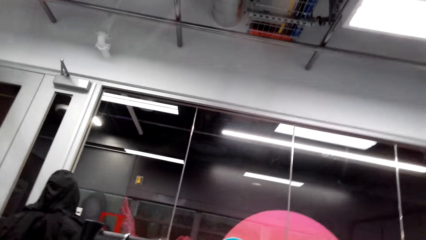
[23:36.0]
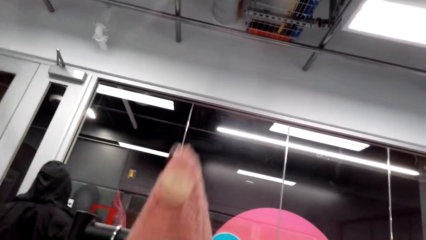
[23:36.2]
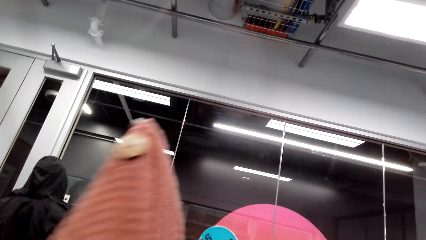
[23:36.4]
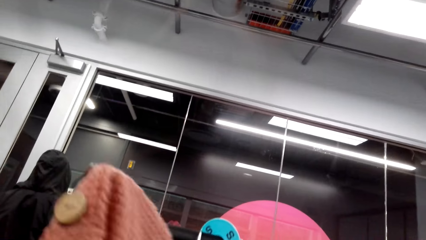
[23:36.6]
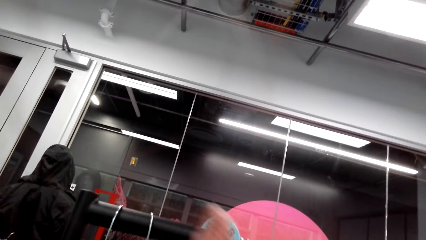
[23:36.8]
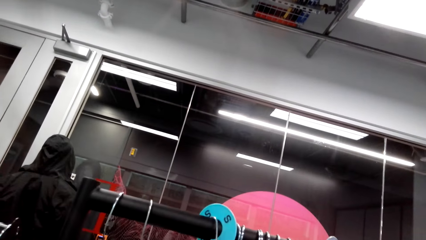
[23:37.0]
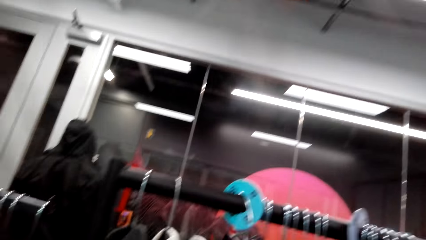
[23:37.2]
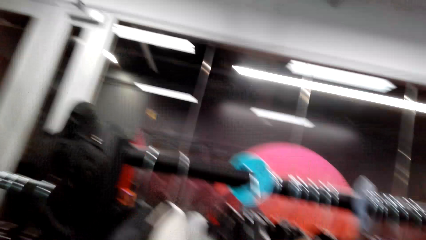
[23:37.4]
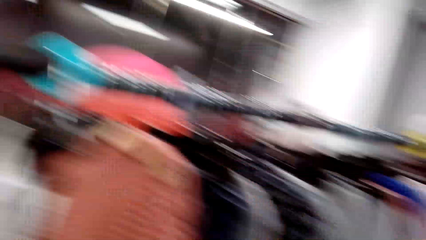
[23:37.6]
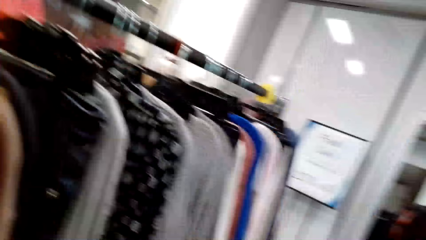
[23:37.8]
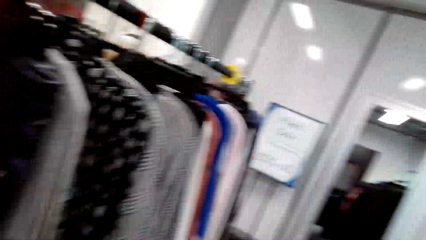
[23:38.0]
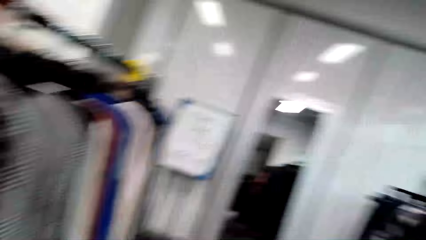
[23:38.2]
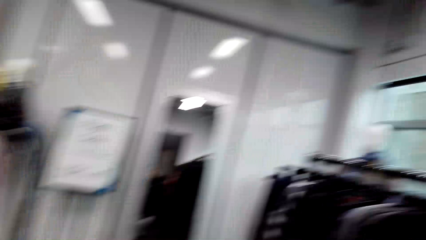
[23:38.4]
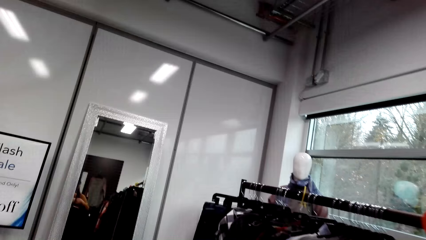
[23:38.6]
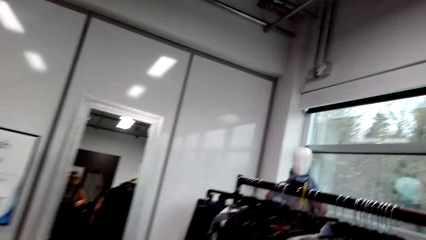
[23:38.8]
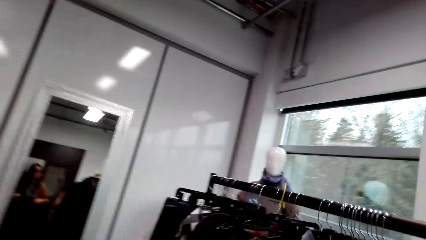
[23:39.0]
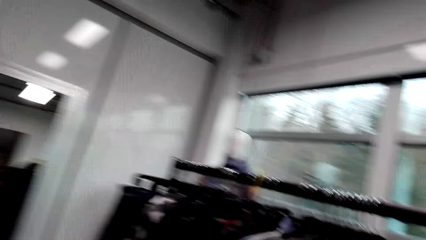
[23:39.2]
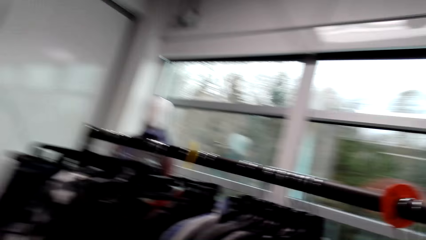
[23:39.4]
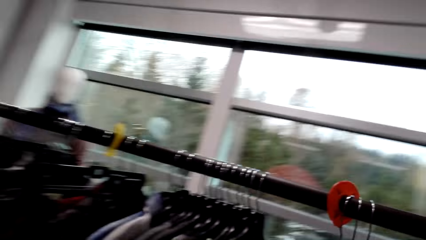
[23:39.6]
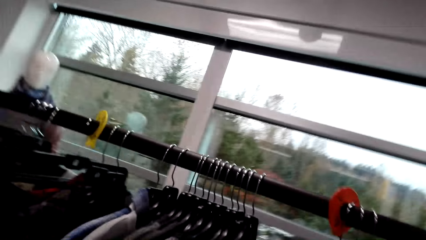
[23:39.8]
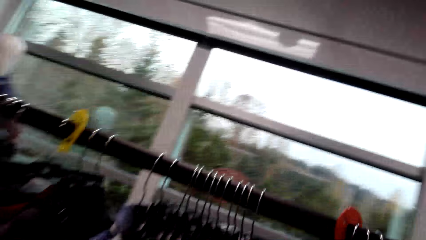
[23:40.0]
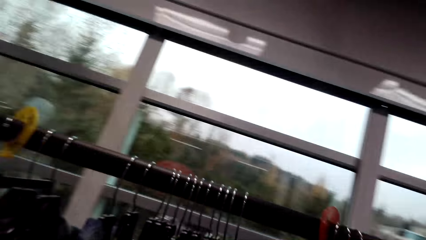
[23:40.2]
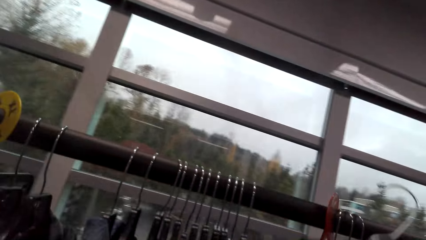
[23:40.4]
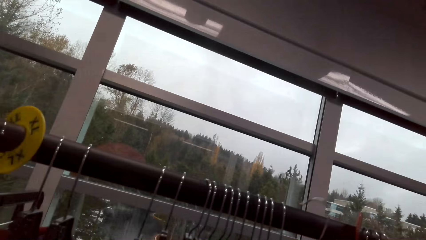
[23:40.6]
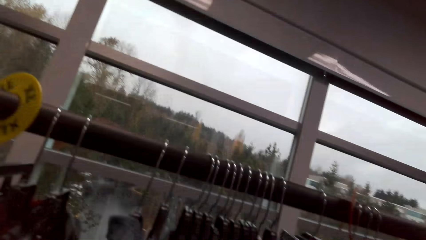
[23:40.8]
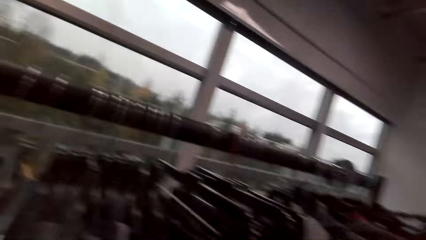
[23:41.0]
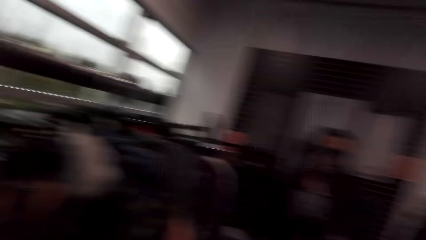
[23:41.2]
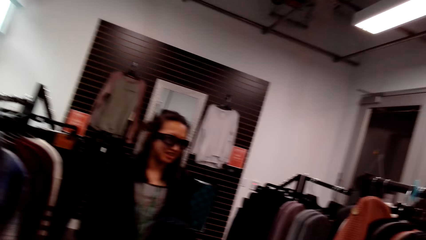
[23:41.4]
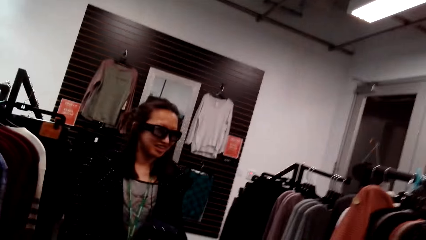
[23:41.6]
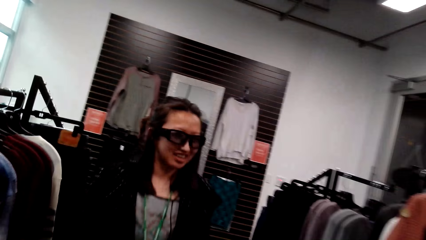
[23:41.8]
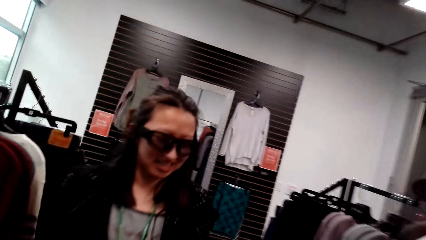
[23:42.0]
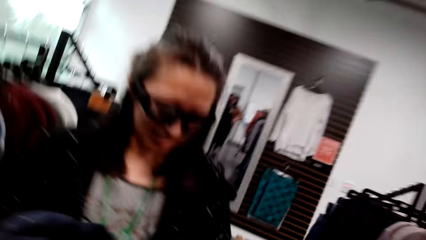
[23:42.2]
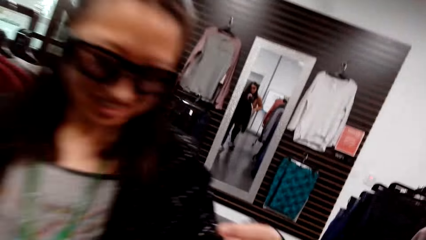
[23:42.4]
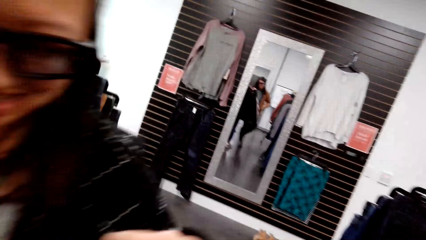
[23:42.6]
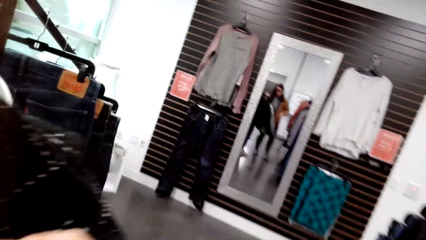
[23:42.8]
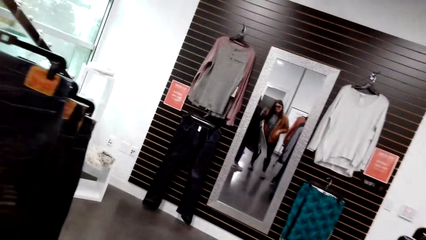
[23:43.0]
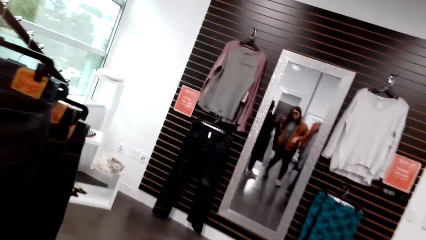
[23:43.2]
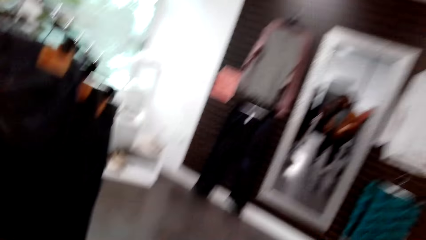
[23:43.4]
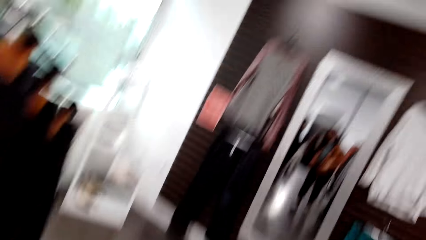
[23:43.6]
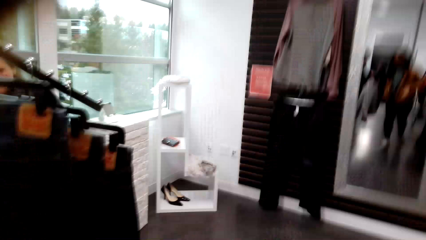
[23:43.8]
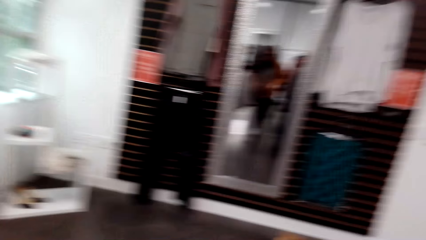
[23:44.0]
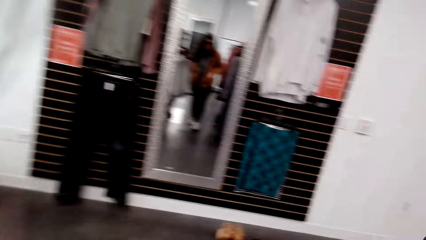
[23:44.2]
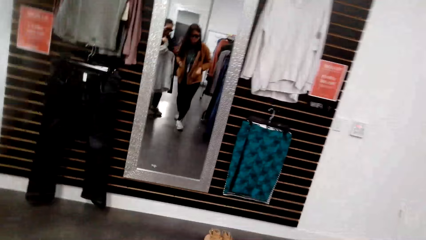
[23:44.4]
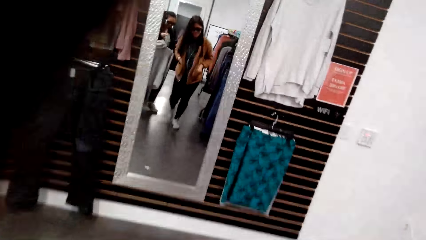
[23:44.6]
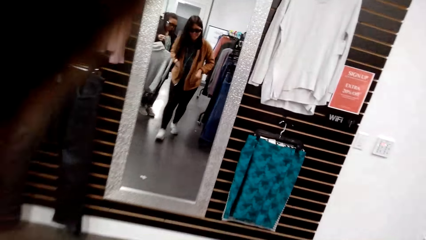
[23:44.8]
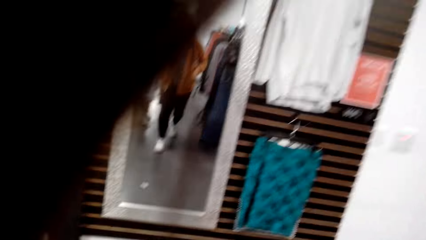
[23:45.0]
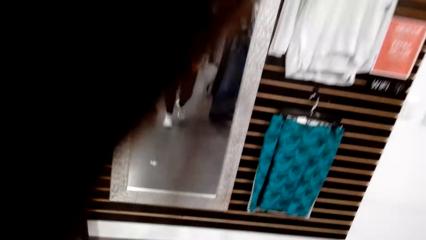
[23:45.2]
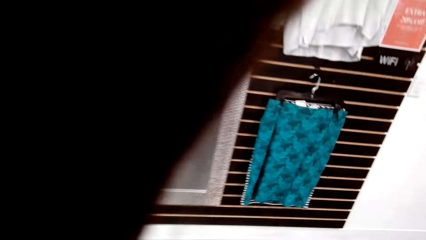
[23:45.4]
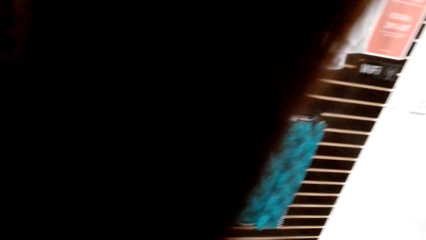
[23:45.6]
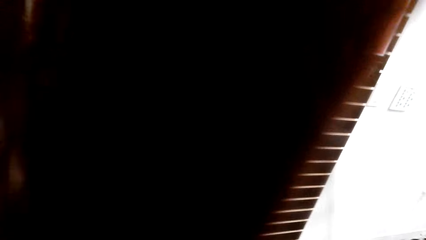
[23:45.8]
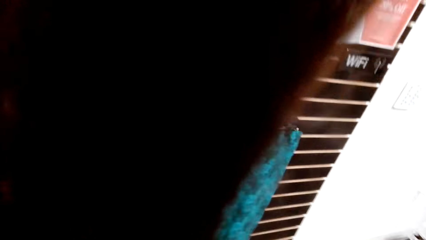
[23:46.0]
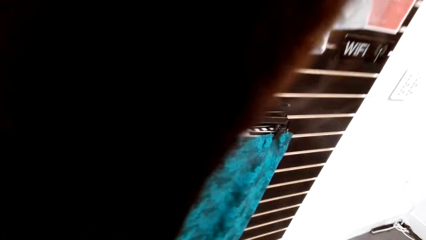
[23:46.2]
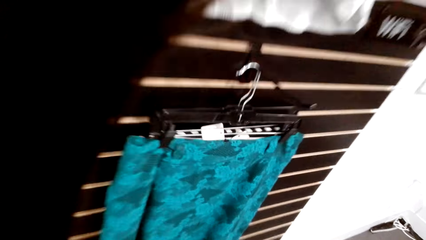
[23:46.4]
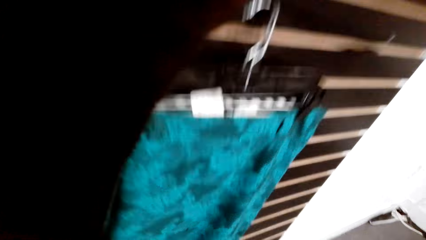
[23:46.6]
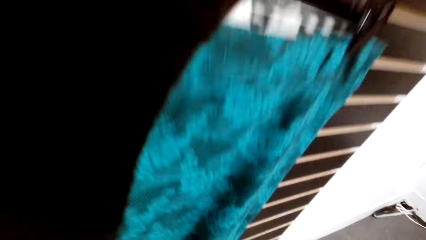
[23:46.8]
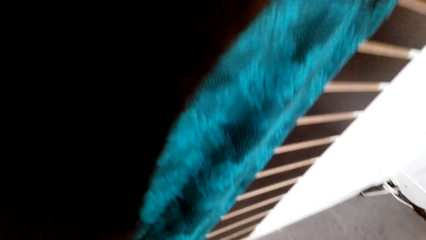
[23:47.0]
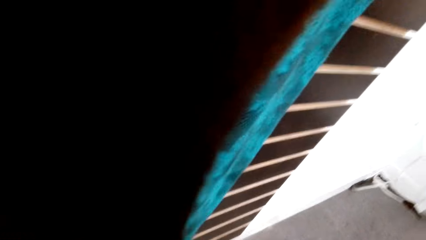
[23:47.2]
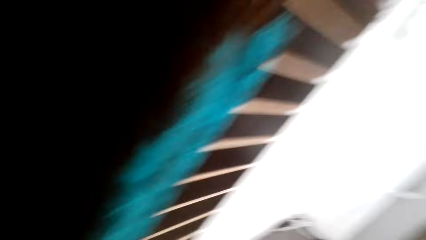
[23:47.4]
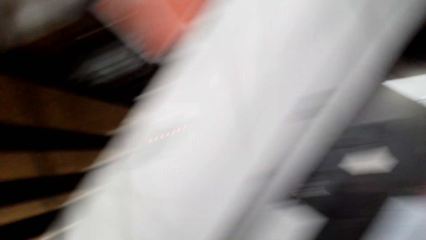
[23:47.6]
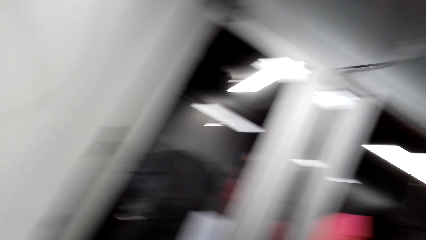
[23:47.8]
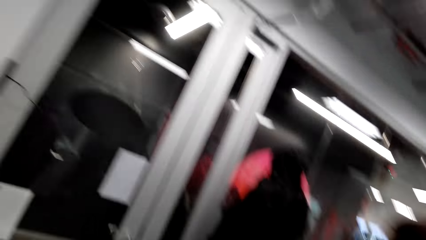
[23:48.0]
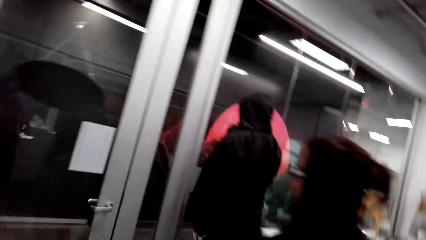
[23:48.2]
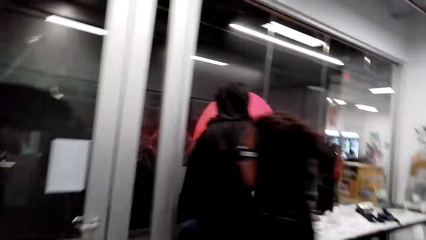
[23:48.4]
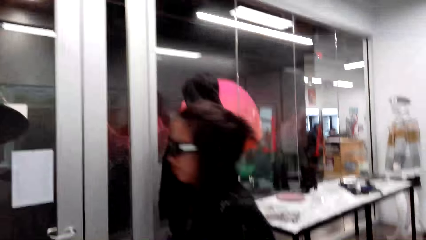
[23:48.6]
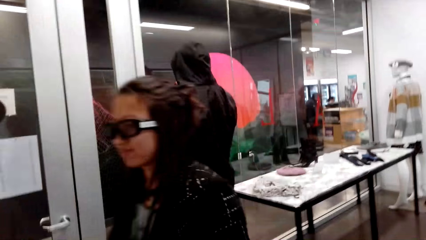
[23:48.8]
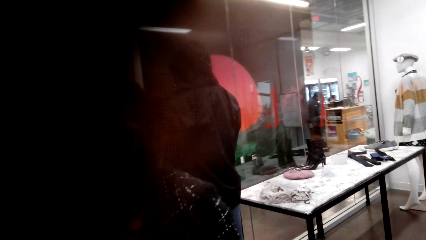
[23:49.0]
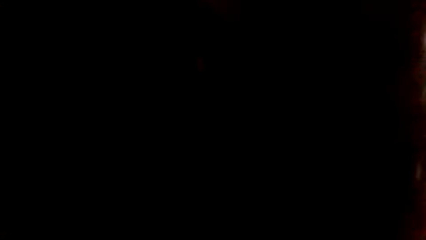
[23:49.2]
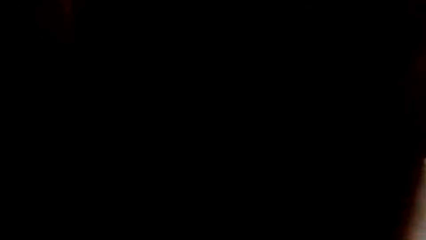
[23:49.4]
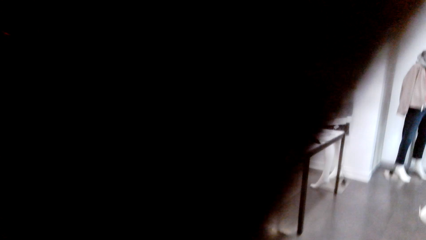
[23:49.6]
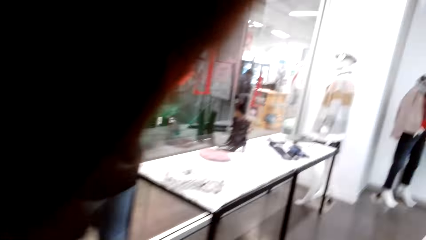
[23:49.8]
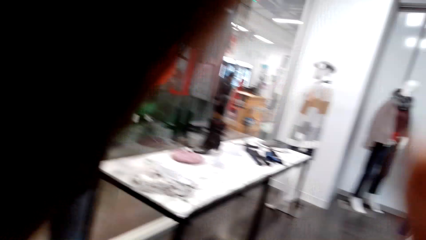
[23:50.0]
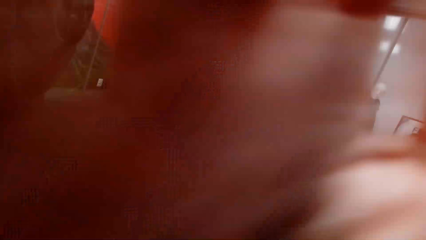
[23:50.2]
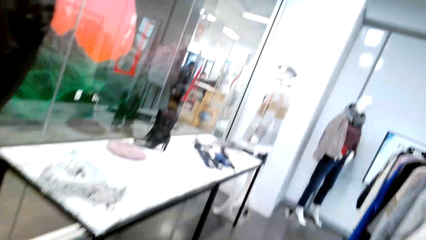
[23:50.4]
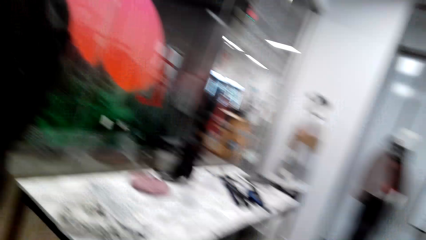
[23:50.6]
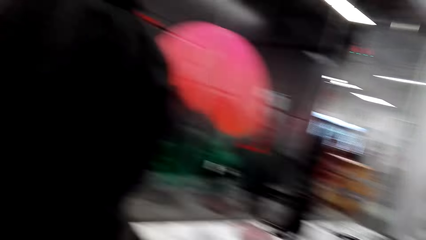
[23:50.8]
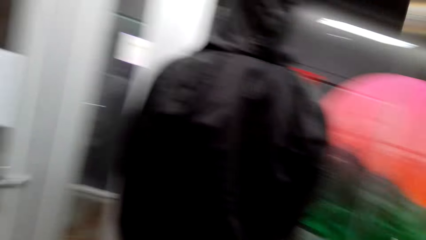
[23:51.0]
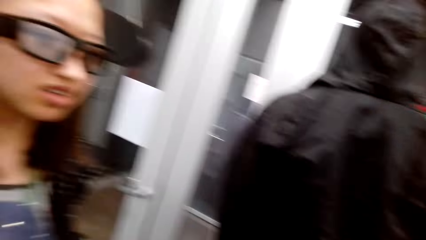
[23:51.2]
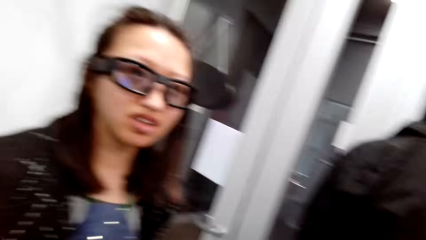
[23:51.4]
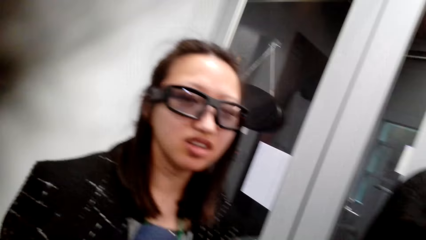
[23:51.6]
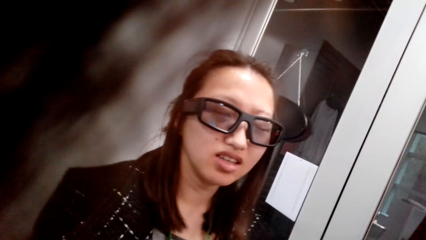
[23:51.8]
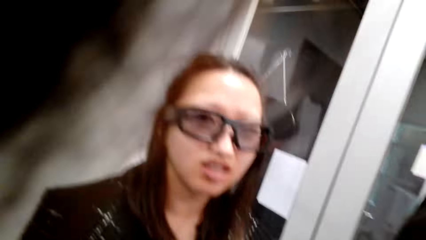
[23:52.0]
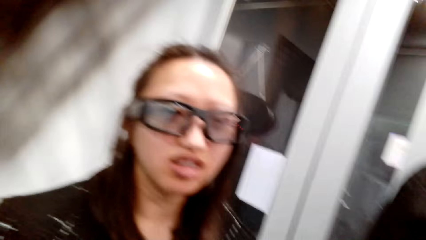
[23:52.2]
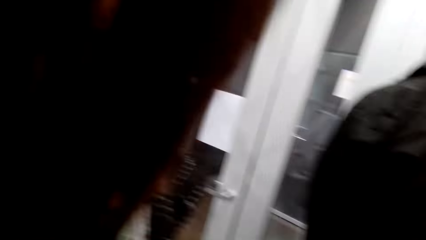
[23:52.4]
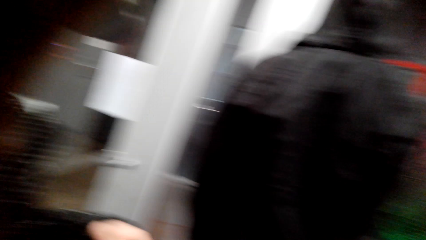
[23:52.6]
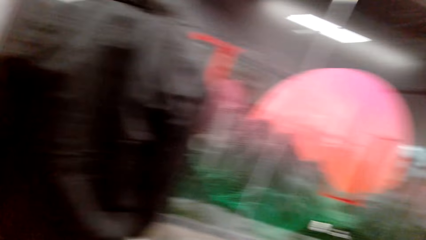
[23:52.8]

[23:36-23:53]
The camera wearer hangs a shirt on the rack. They walk around the store. A person walks around the store.
